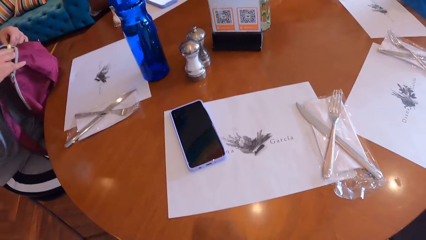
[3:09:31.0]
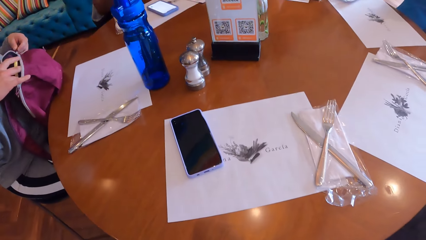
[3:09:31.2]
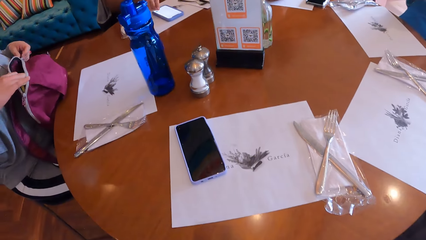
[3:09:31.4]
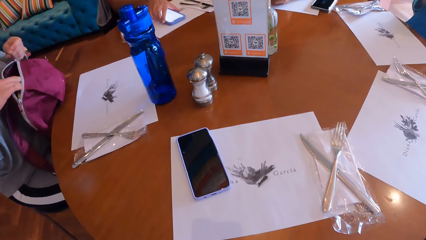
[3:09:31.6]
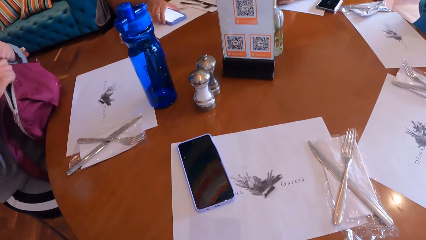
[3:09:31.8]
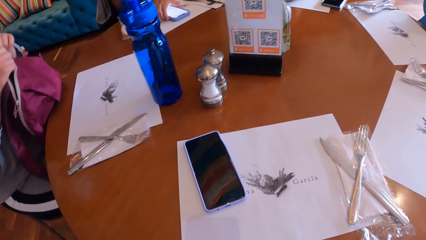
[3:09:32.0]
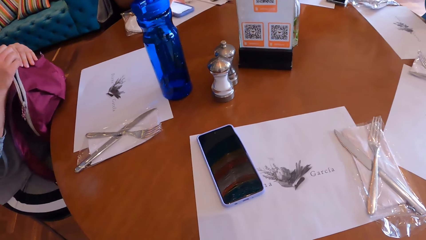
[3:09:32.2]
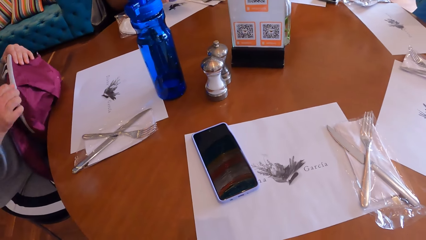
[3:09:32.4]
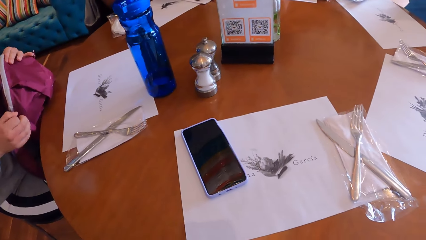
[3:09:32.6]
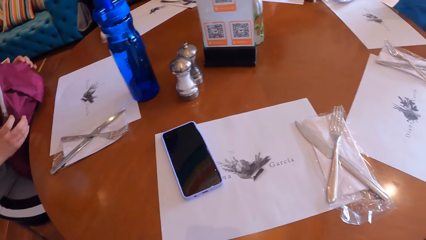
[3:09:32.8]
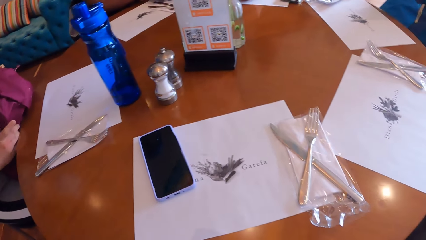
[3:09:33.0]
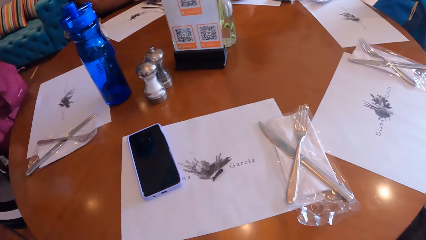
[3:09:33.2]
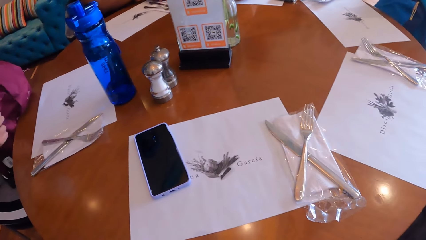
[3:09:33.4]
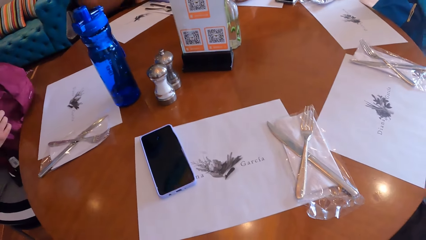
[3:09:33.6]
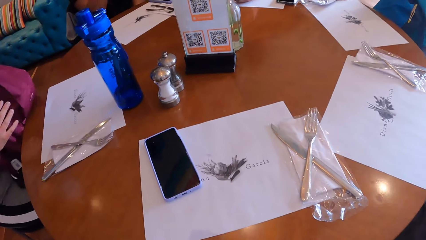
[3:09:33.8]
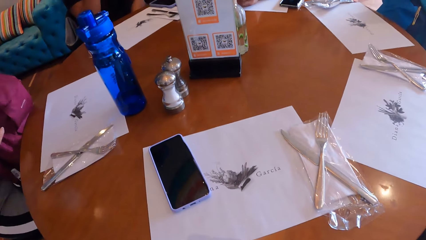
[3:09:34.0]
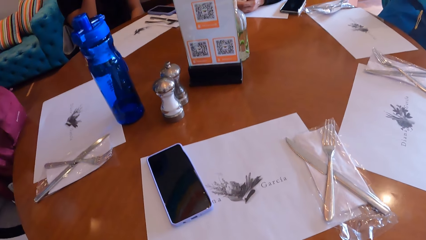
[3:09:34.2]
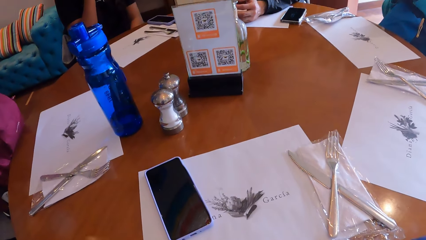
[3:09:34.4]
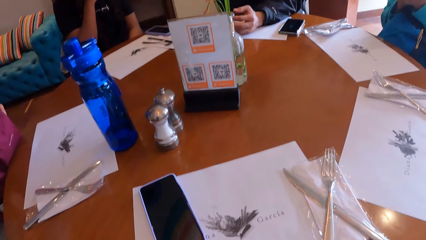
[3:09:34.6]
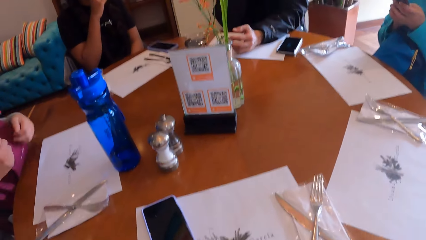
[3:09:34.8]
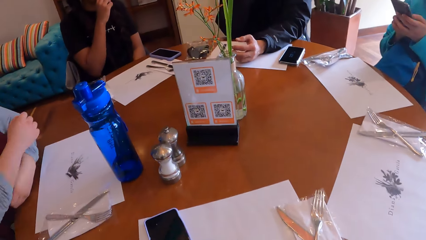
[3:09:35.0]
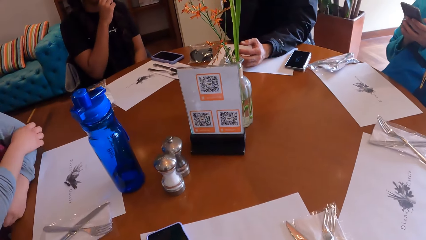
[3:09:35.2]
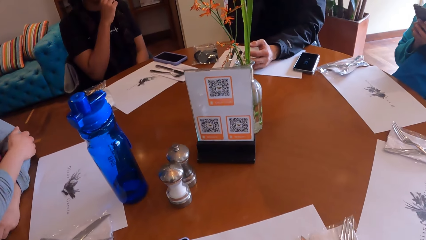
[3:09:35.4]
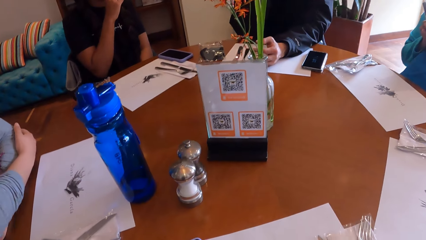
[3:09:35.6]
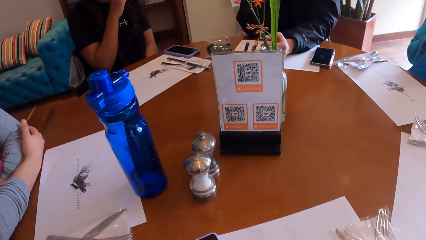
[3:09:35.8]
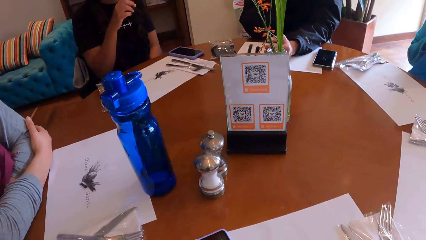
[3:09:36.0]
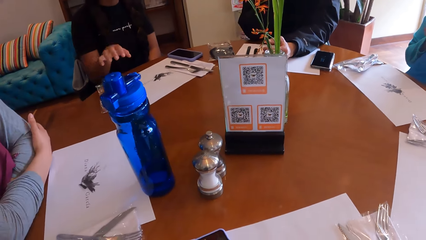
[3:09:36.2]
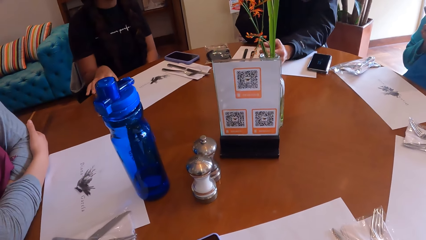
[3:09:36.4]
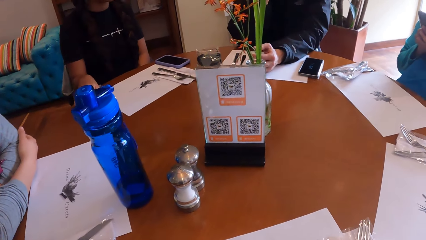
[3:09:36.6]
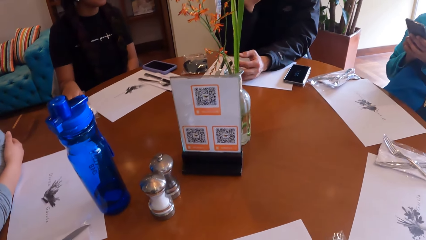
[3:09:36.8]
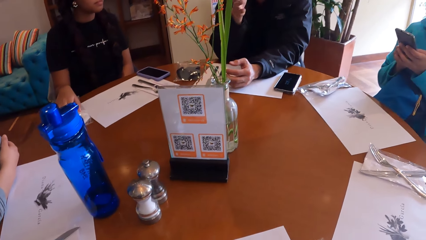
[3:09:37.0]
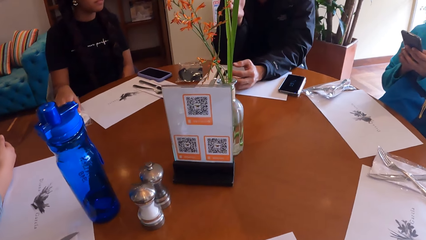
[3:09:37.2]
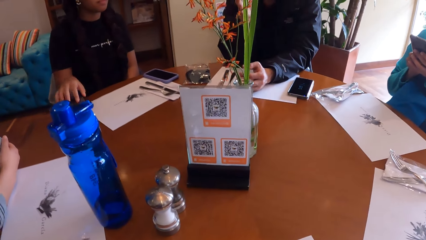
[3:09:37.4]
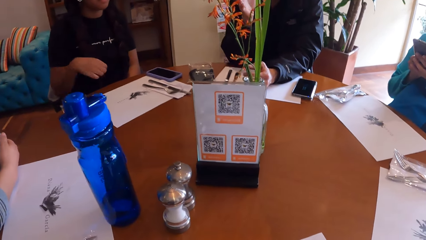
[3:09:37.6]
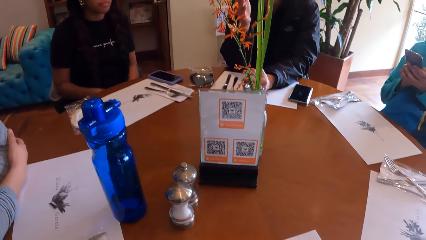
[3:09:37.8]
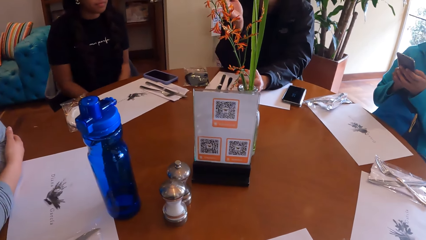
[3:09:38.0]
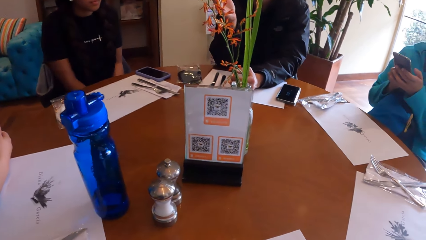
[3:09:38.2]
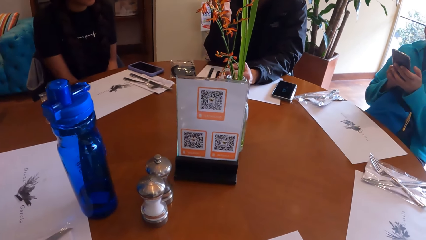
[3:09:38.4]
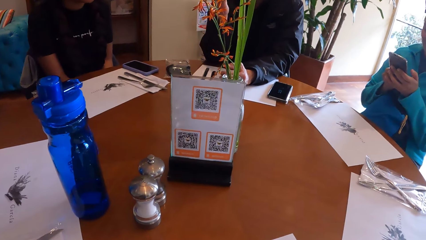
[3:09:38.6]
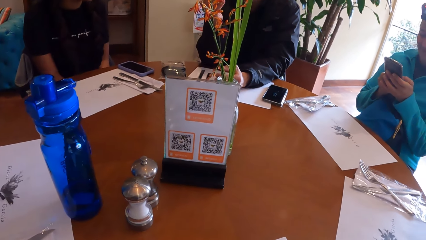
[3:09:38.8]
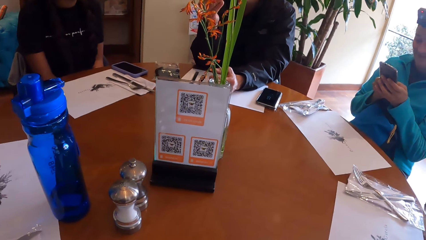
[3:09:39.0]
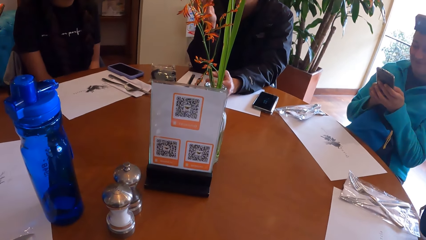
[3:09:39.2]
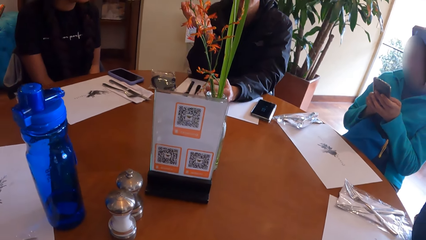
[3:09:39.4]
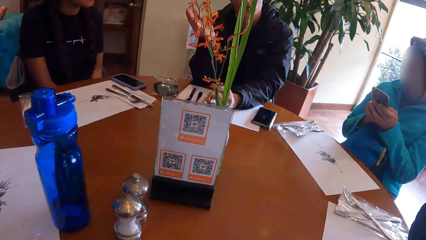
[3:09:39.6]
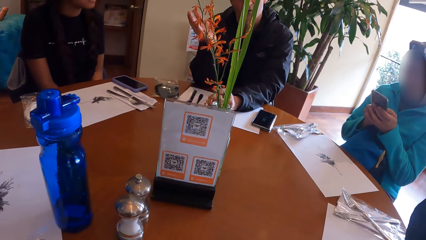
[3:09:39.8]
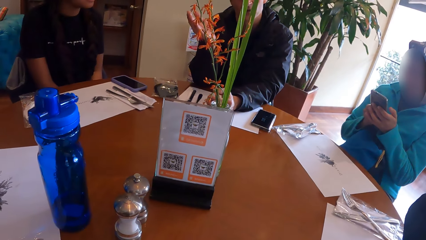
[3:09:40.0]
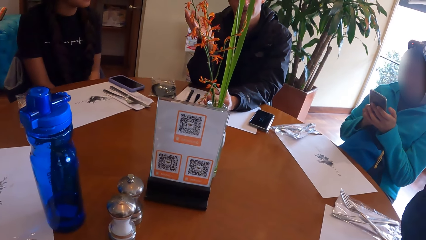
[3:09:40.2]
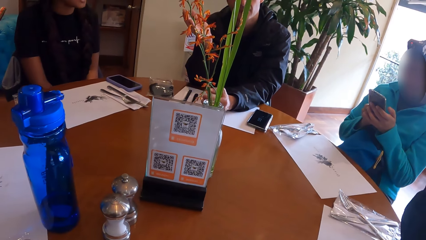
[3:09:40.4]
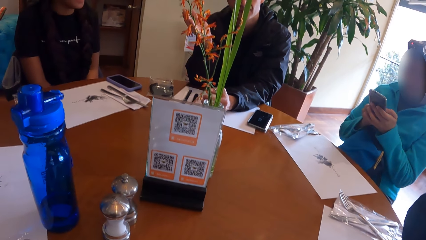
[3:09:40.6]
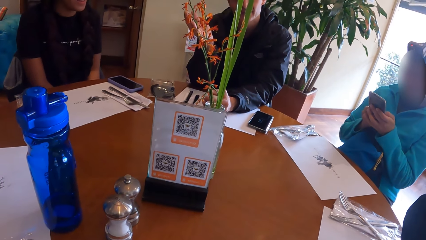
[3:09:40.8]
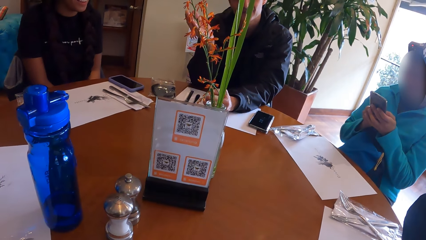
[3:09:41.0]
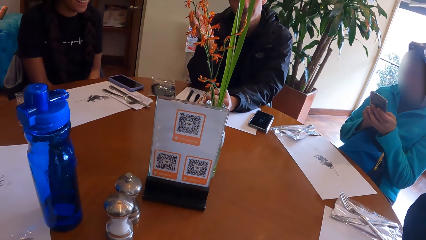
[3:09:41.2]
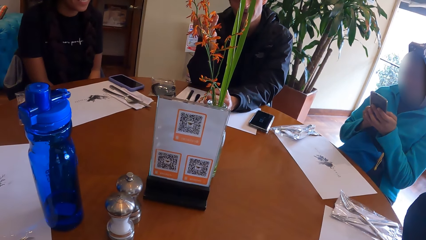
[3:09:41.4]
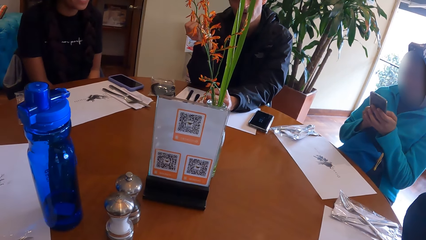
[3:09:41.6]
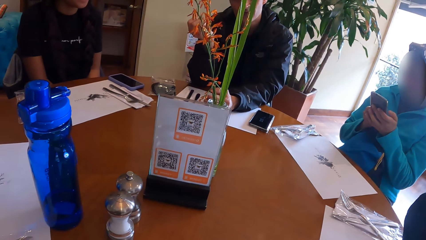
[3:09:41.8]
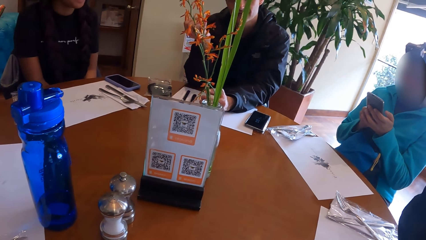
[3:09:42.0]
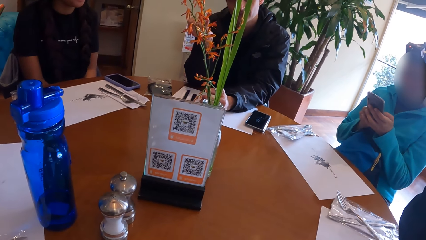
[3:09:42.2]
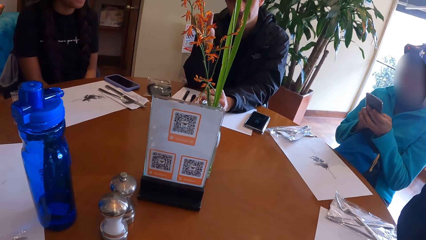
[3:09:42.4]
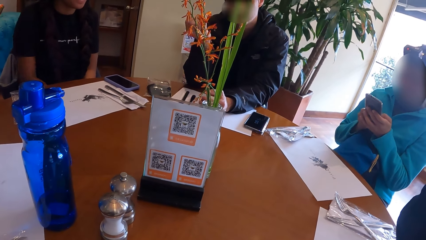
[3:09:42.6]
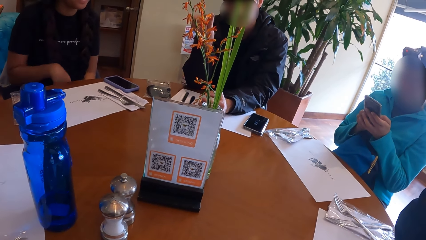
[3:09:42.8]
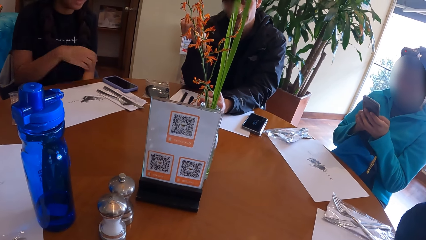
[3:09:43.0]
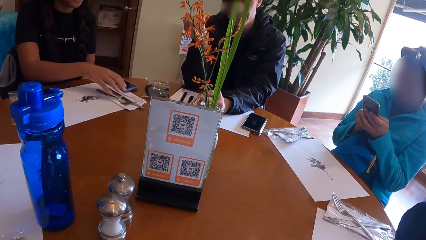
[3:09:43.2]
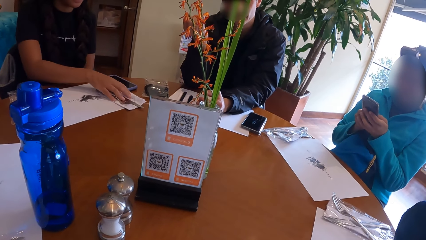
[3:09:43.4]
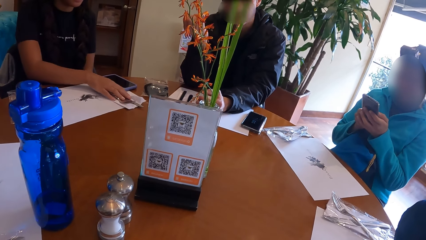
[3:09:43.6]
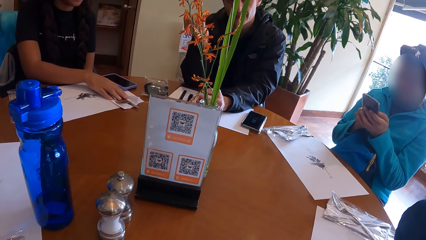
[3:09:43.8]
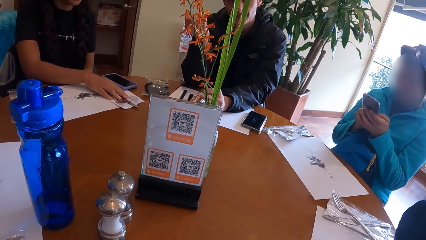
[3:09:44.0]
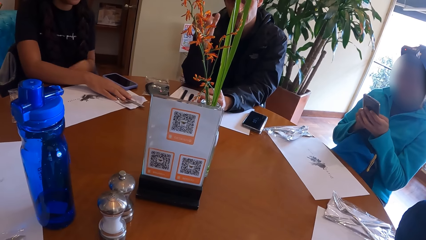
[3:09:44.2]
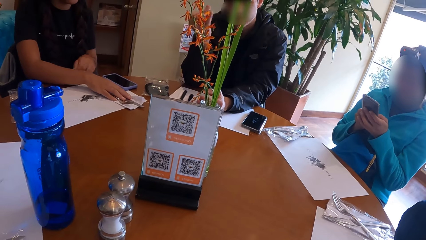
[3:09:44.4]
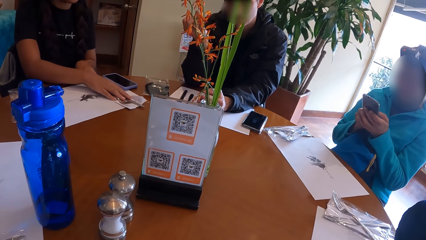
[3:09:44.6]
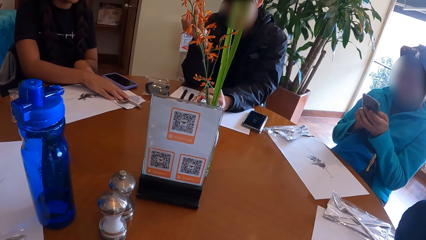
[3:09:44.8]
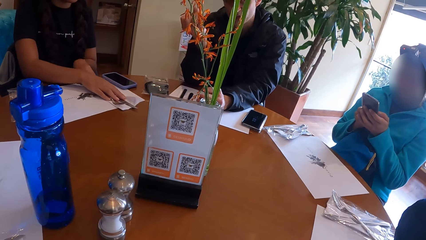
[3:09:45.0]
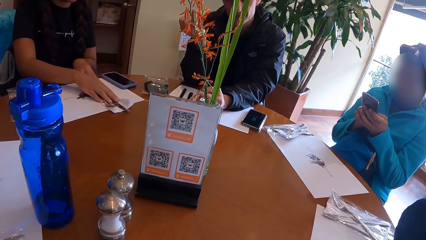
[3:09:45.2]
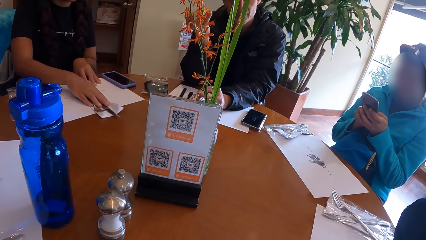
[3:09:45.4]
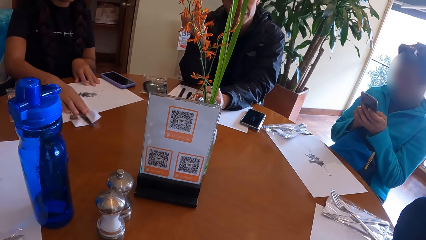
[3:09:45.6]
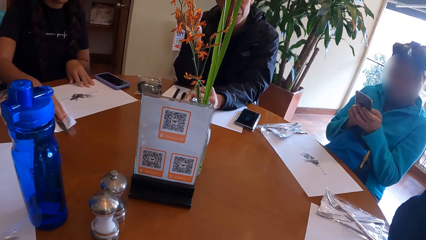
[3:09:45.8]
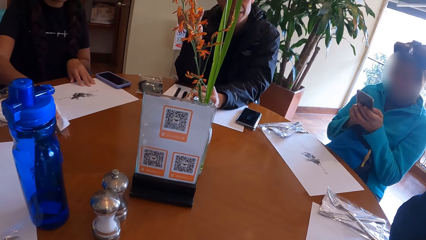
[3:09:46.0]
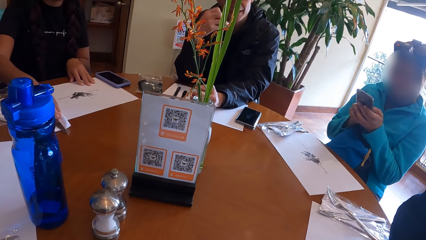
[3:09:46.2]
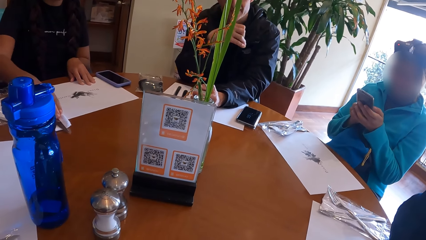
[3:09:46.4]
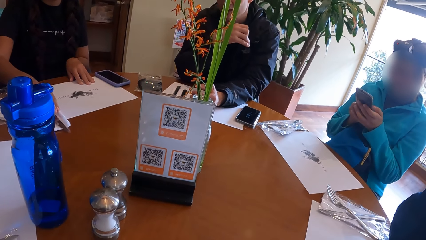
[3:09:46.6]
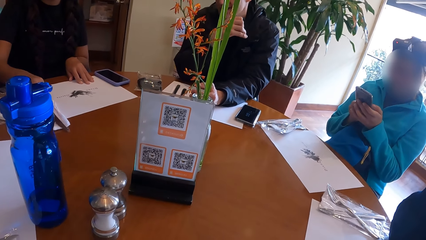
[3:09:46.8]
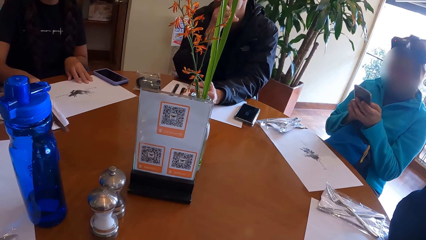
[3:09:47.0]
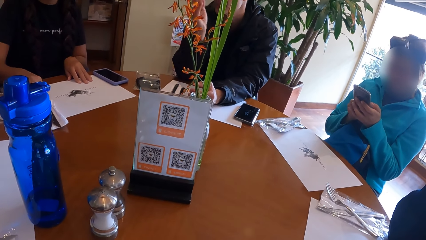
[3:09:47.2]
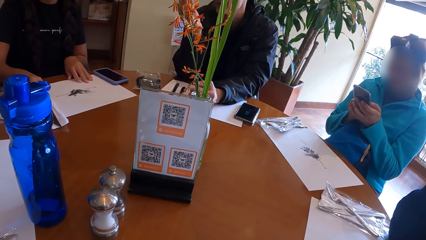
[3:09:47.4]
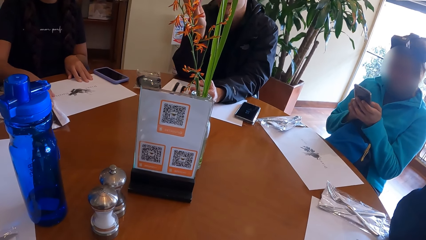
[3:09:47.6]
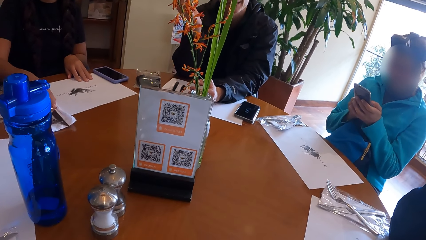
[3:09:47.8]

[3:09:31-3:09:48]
A woman zips the backpack or bag with her right hand. Another woman carries her phone from the table with her right hand. The first woman holds the bag well. The other woman puts the phone on the table. She touches her face. The first woman puts her hands on the table. The other woman touches something on the table. She puts her hands on the laps. A person gestures. The other woman touches a cutlery on the table with her right hand and adjusts the cutlery on the table with her right hand. Another person operates a phone.
